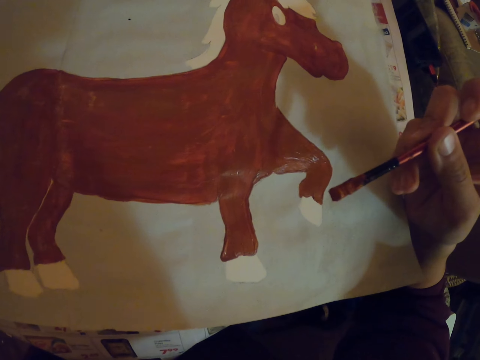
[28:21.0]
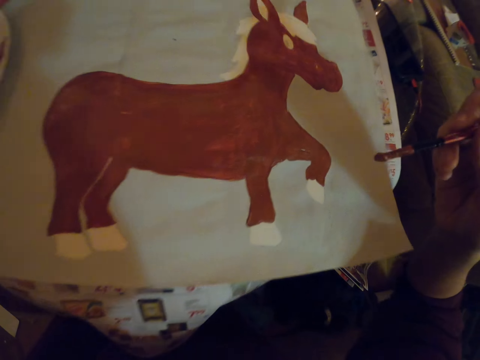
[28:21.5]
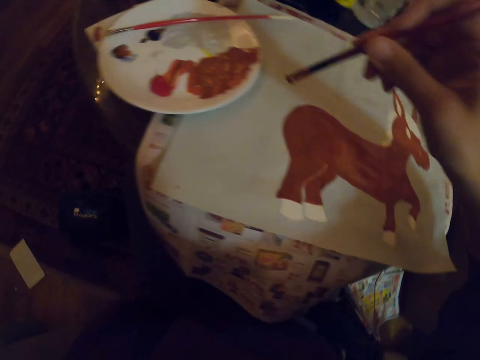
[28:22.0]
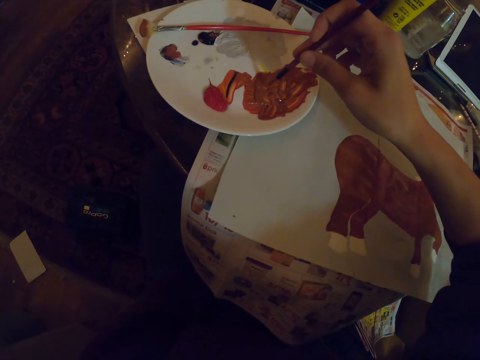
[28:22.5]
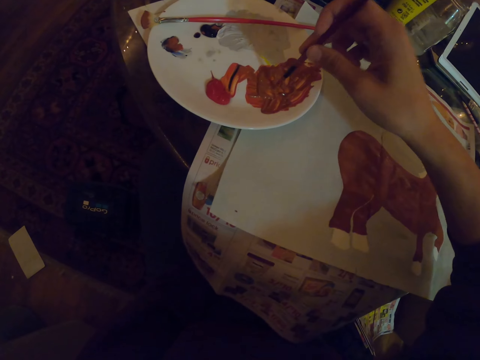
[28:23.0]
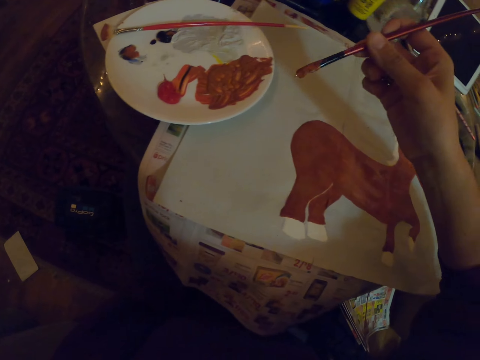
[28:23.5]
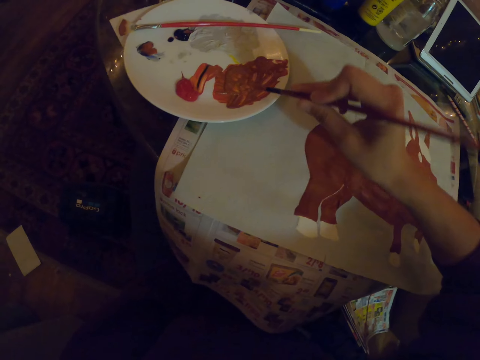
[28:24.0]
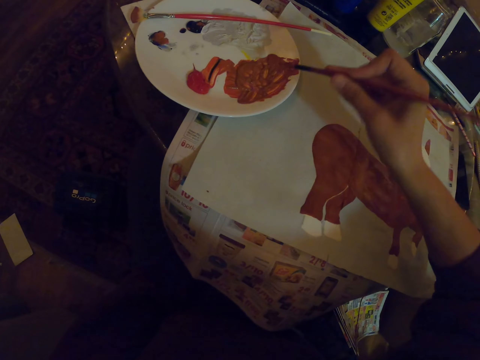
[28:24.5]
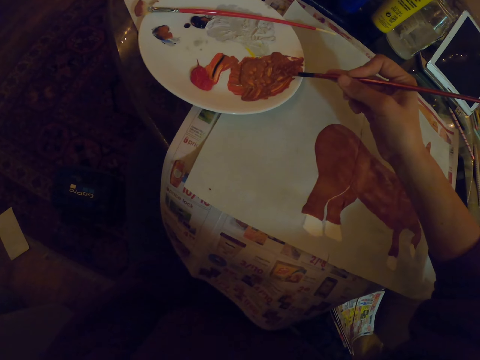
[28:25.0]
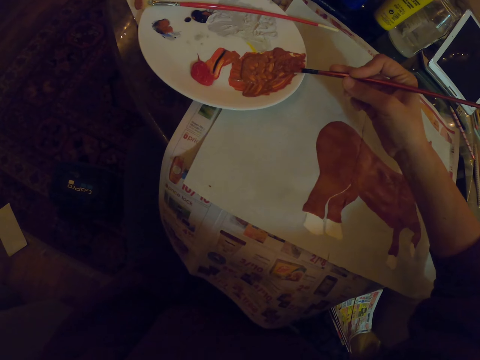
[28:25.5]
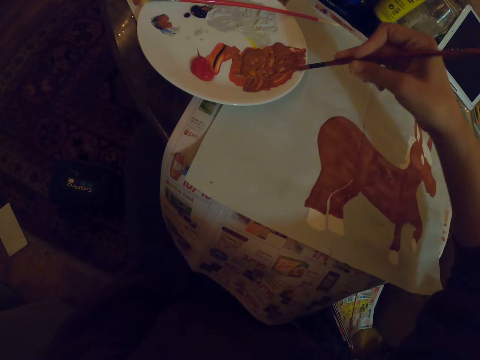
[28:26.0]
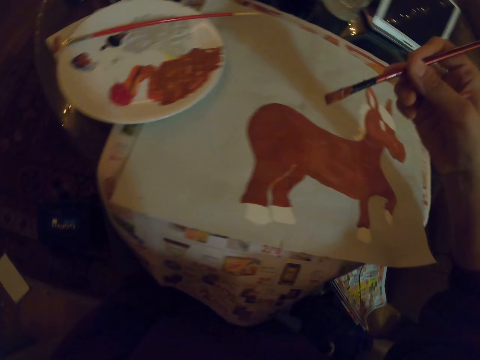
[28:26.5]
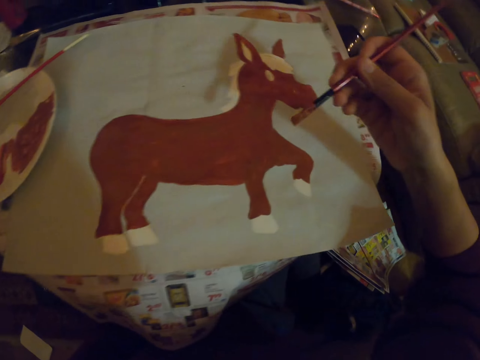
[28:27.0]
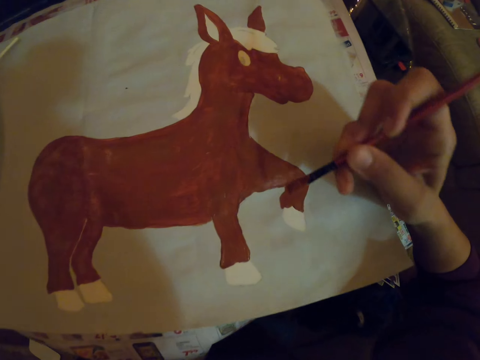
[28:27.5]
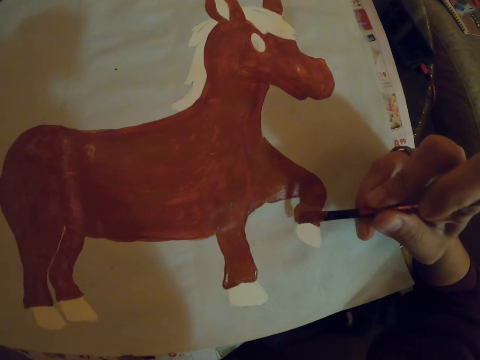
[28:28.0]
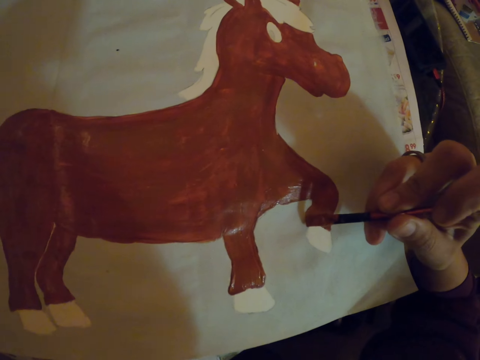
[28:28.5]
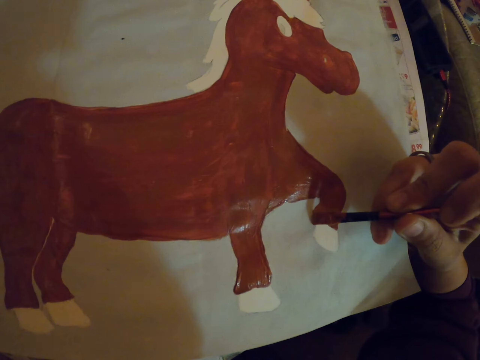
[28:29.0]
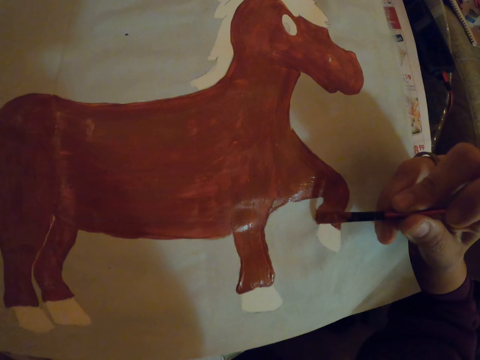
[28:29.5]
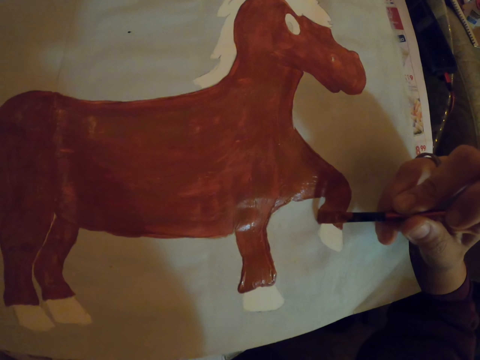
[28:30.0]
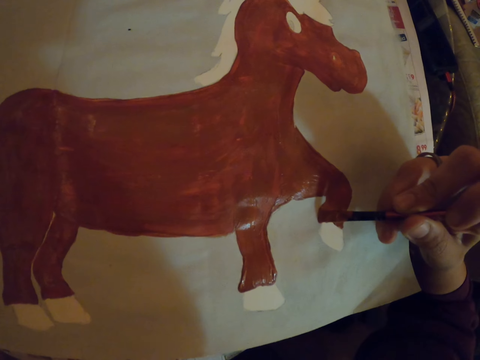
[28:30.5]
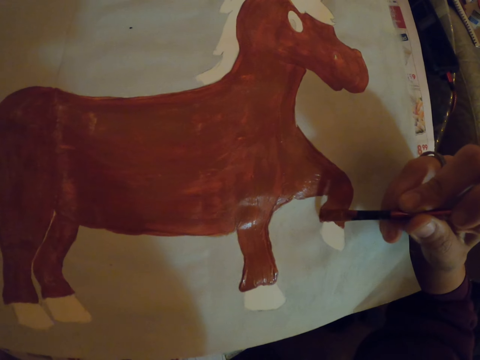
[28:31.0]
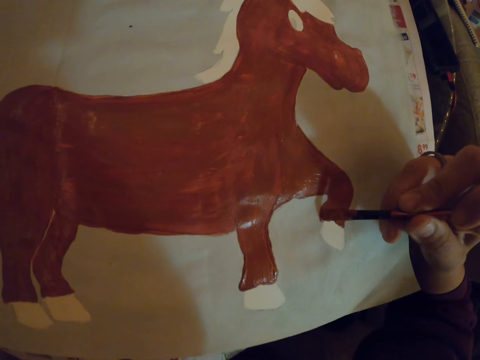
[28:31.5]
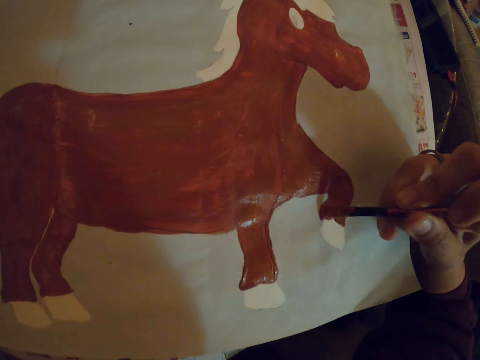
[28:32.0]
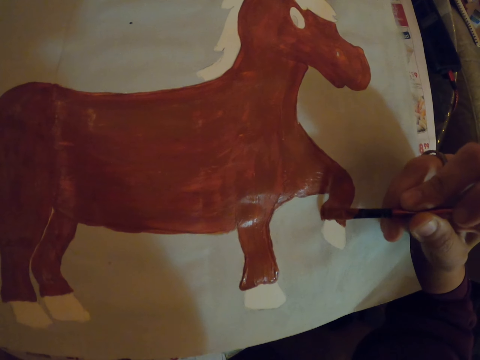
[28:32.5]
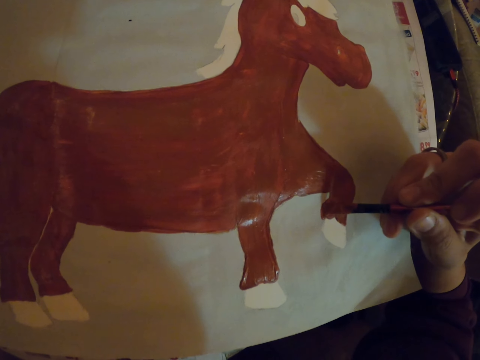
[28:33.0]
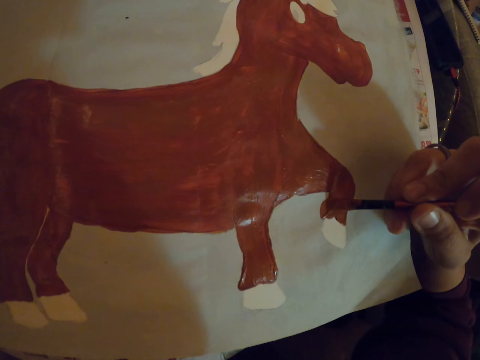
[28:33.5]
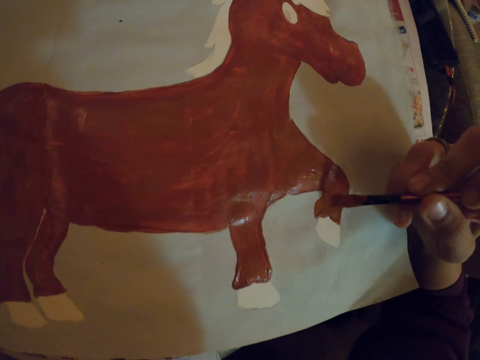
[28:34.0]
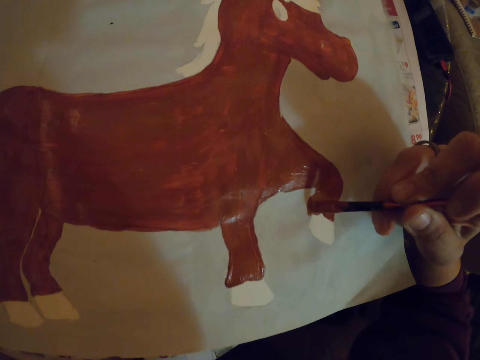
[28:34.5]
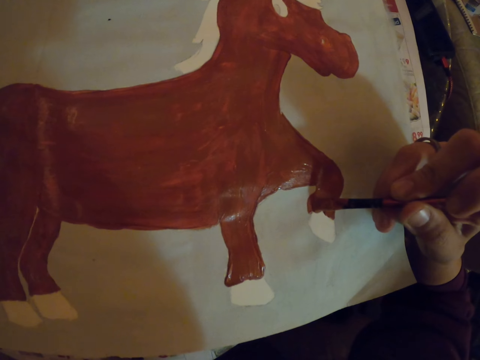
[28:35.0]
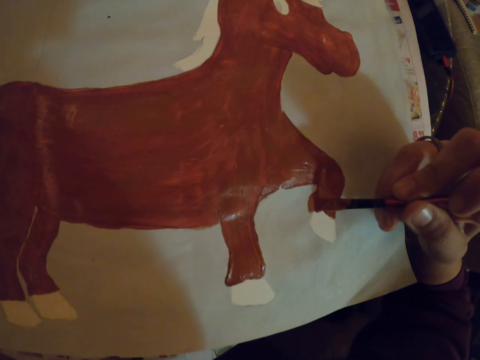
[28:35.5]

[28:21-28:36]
The camera wearer dips a paint brush in the paint. They rotate the paint brush. They paint with the paint brush on a paper.

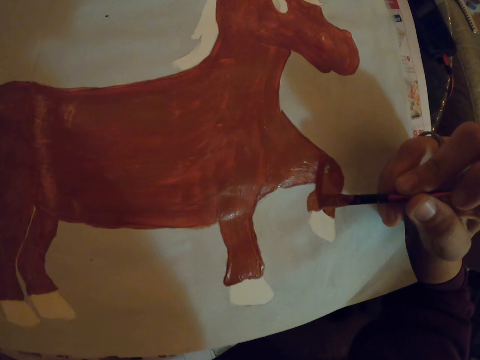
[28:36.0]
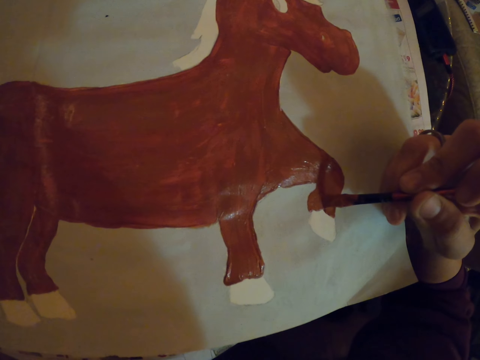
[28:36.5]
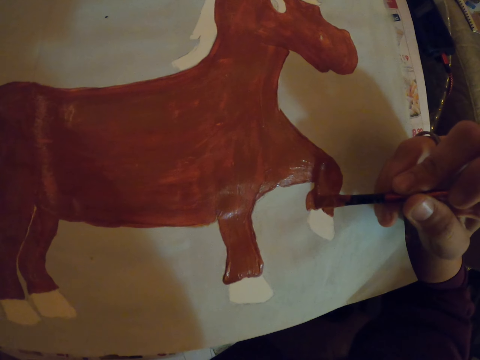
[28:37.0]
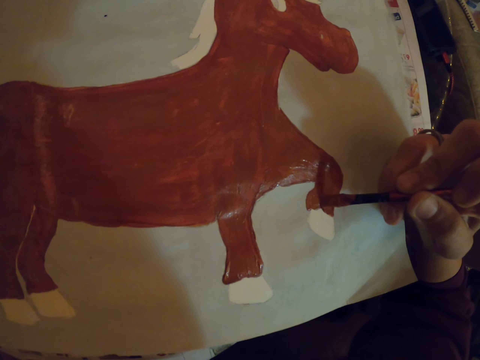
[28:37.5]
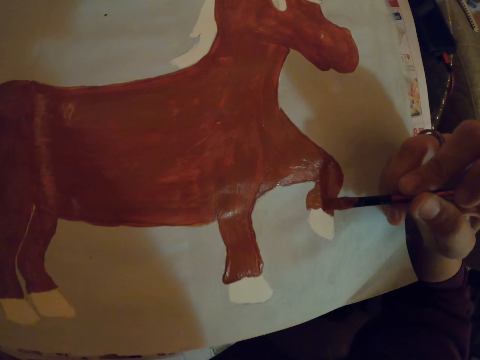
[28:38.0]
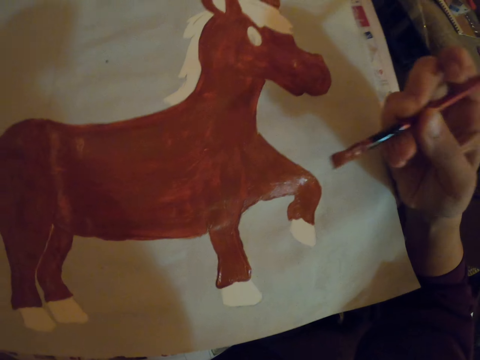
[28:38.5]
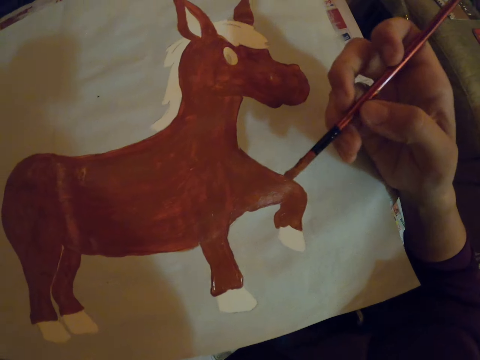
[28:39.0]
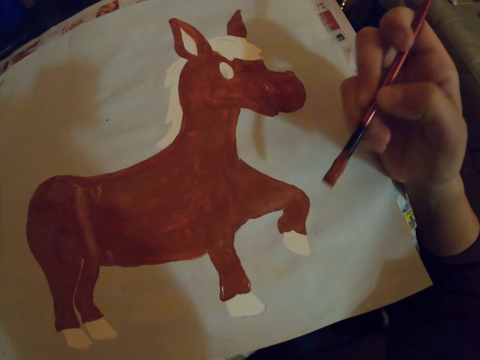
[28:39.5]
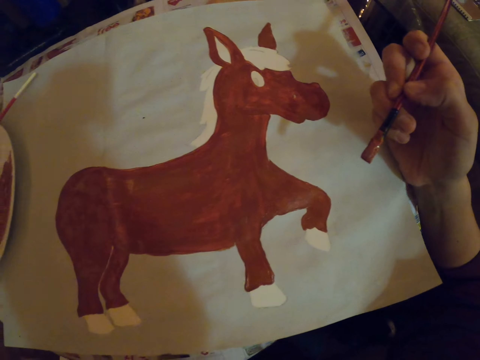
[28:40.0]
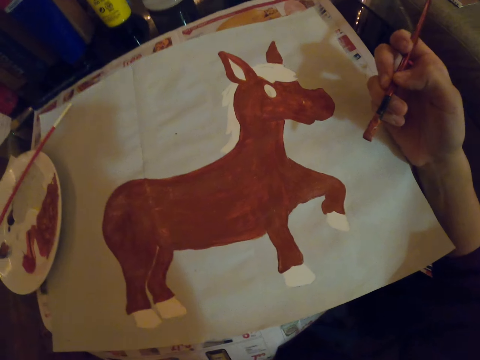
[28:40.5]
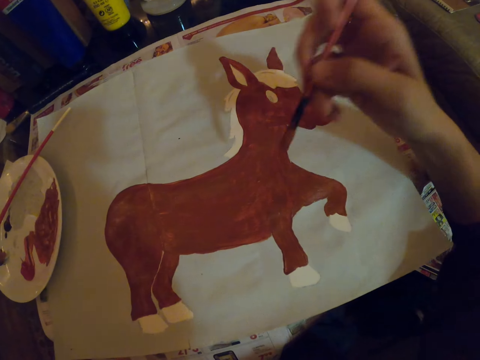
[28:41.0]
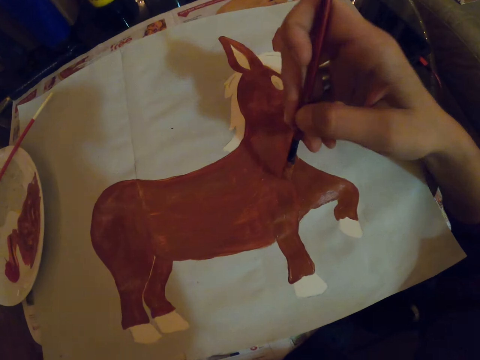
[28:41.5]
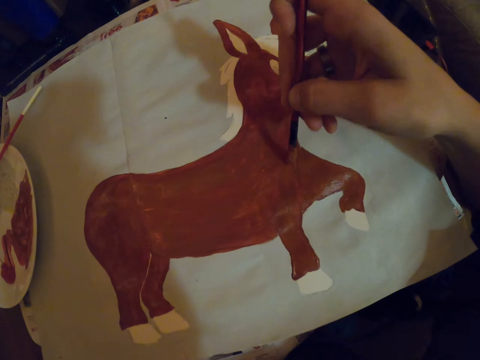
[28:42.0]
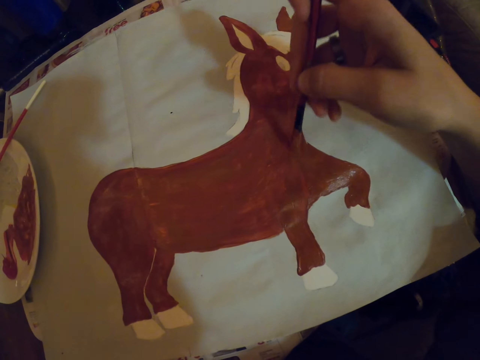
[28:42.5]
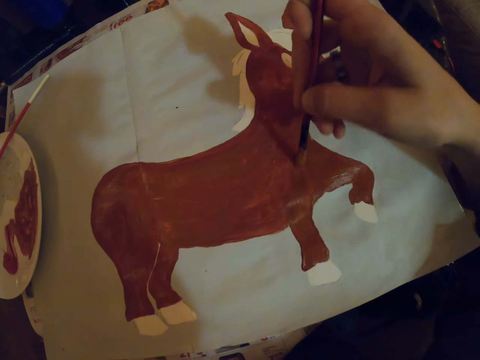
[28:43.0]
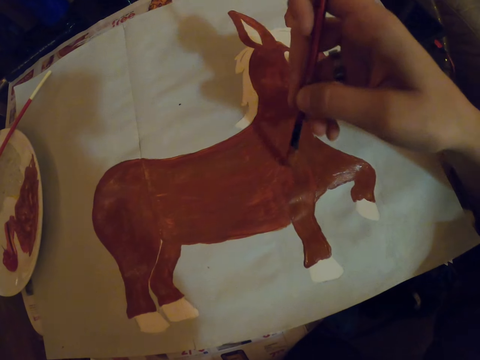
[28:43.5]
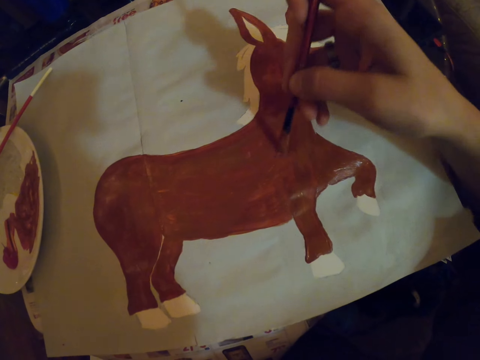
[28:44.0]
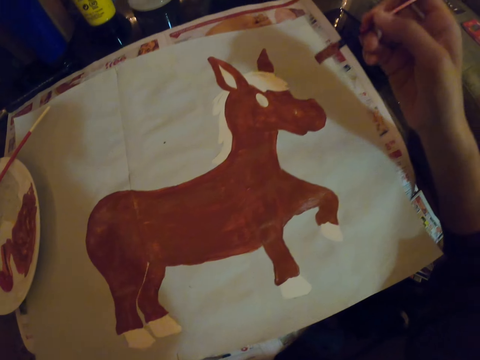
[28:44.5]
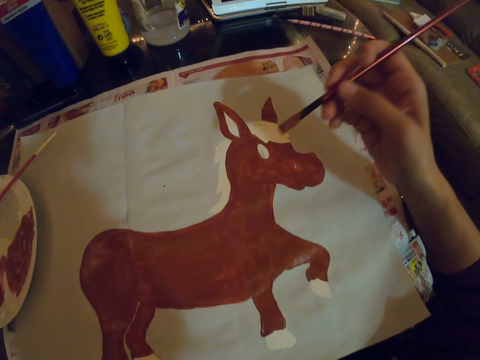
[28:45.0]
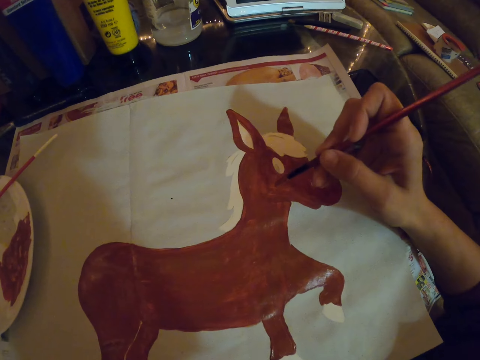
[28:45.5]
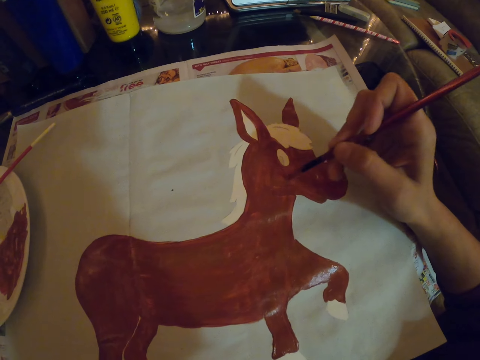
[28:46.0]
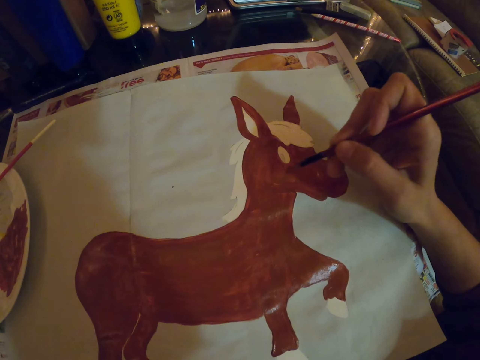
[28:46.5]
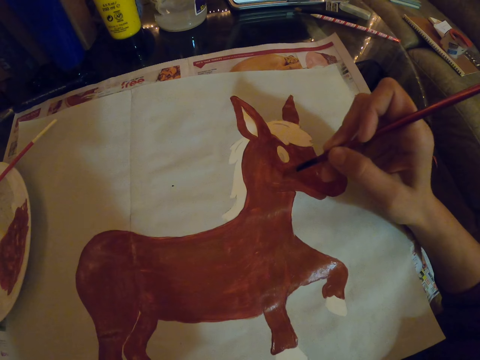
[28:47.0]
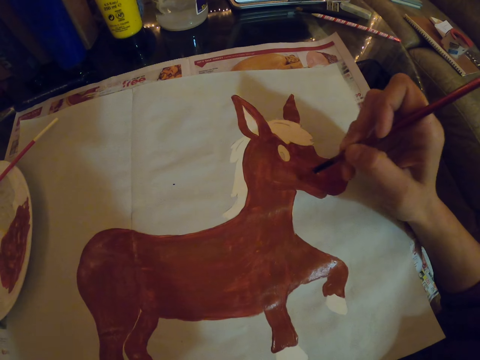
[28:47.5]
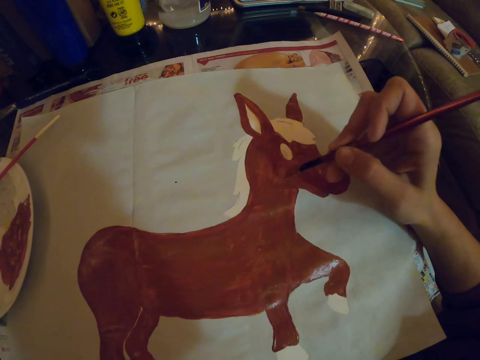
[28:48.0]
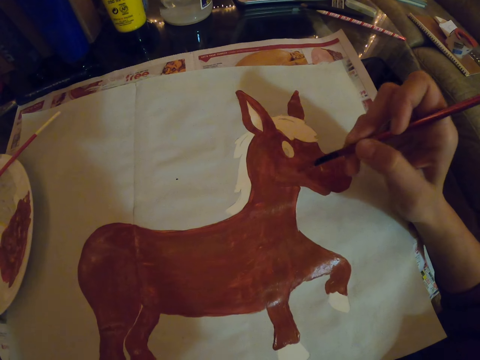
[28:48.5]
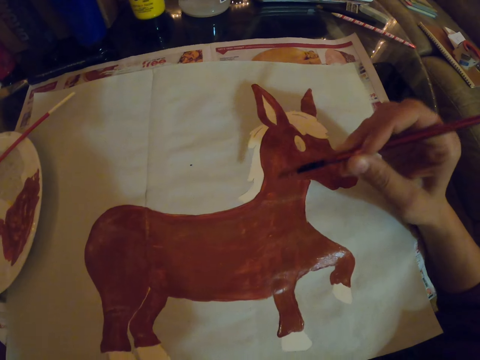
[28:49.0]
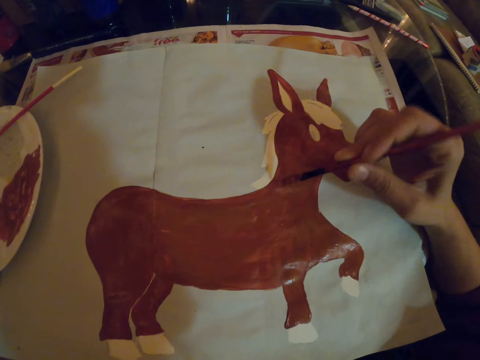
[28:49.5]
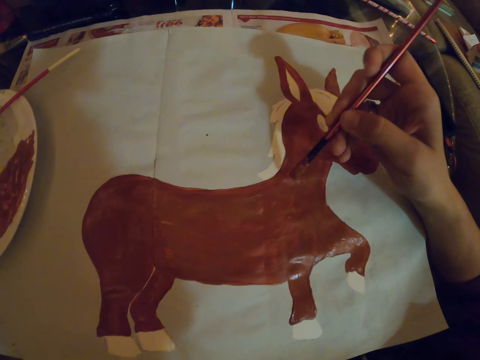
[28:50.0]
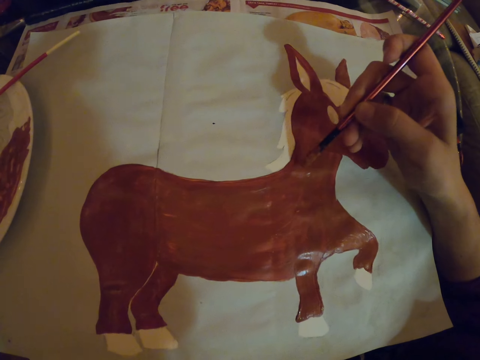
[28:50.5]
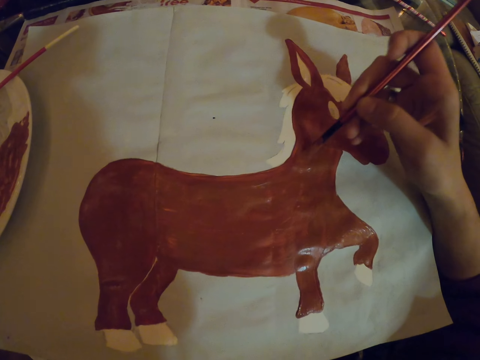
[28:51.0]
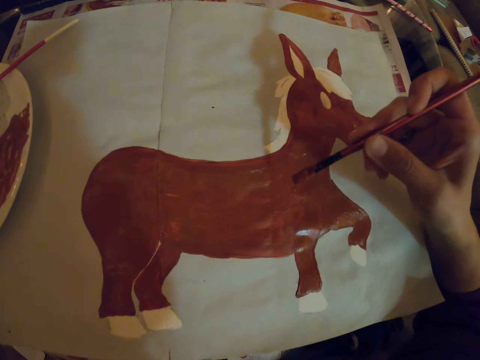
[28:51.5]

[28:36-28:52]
The camera wearer stares at the paint. They paint with the paint brush.
